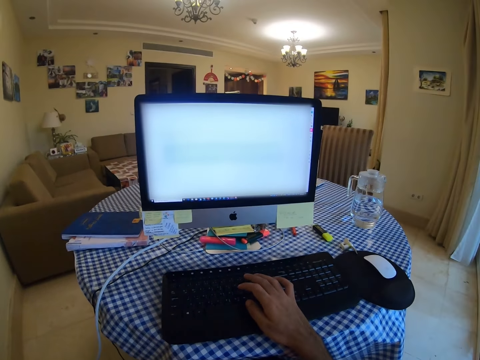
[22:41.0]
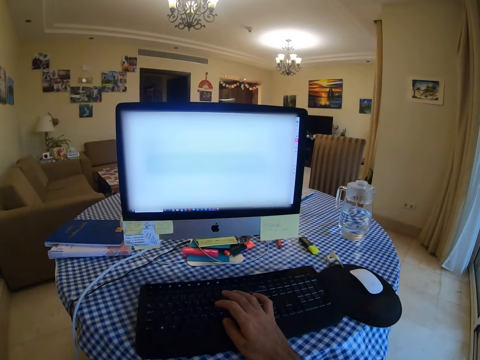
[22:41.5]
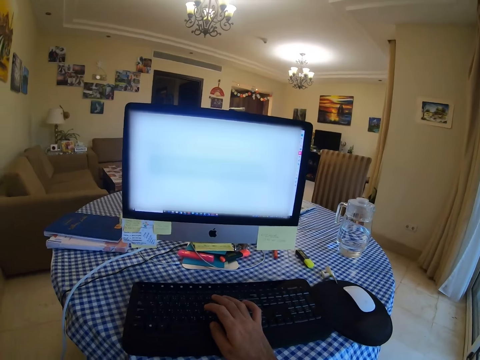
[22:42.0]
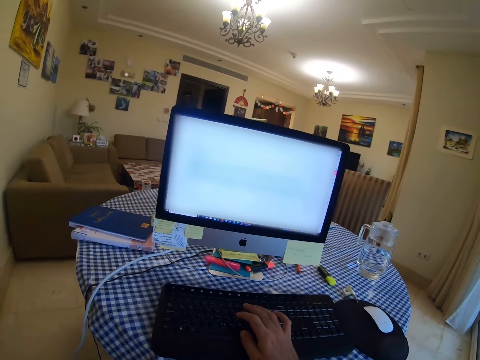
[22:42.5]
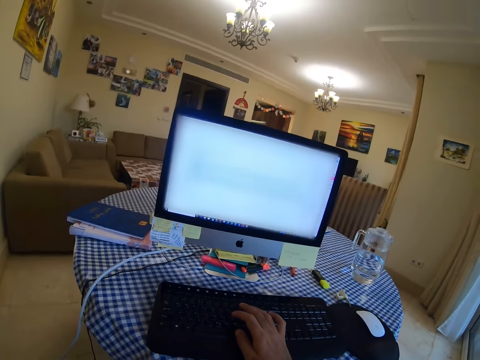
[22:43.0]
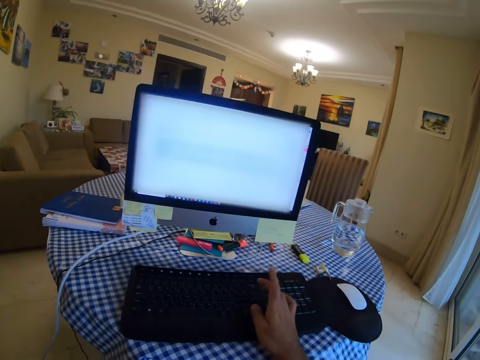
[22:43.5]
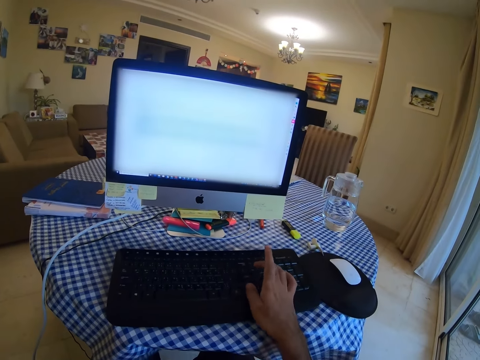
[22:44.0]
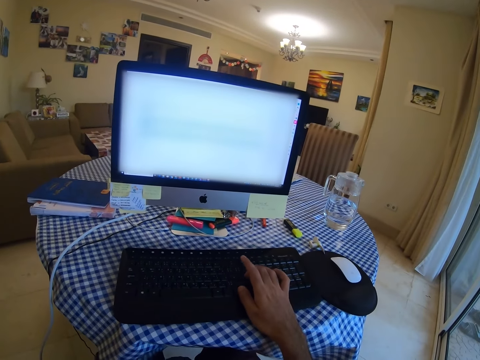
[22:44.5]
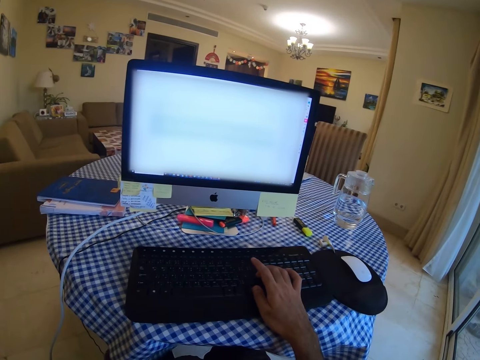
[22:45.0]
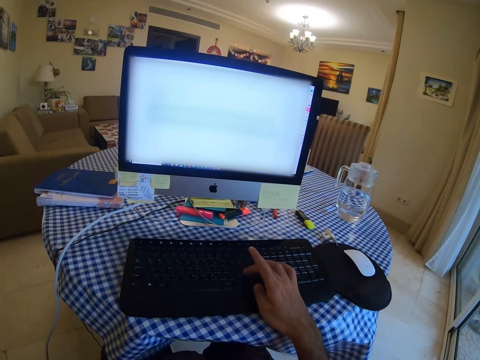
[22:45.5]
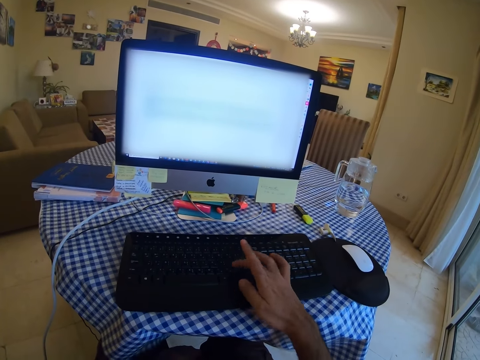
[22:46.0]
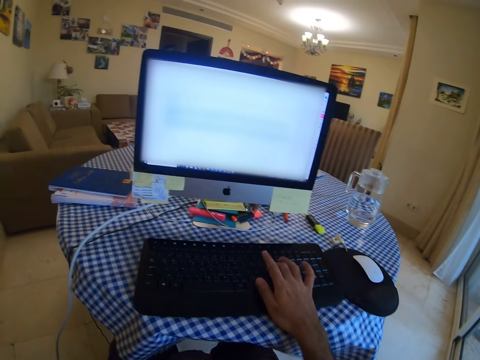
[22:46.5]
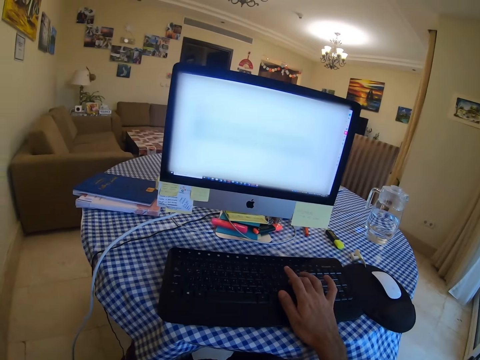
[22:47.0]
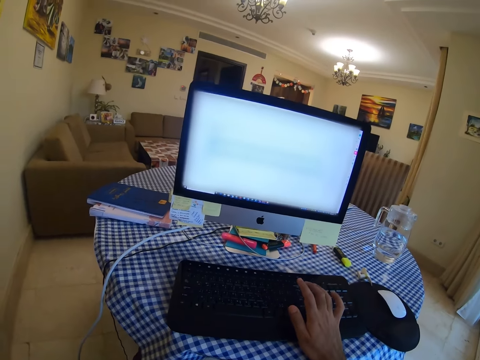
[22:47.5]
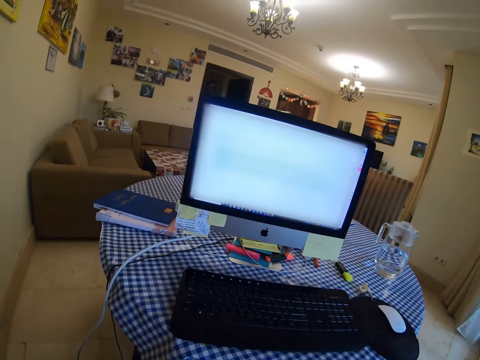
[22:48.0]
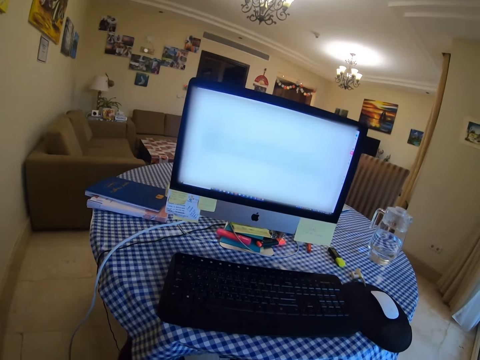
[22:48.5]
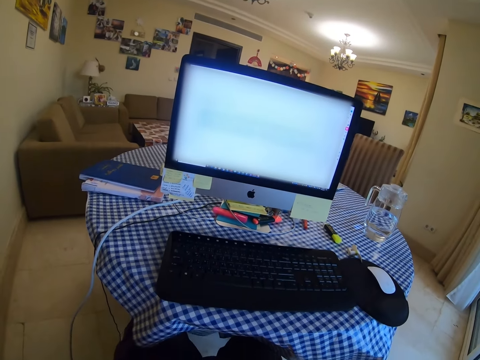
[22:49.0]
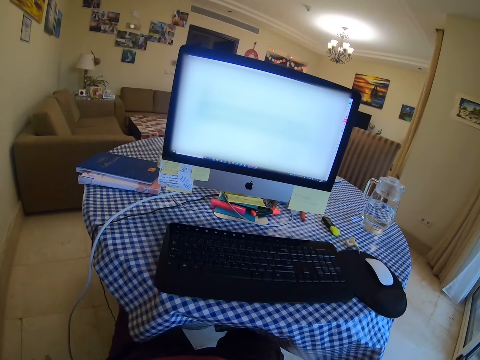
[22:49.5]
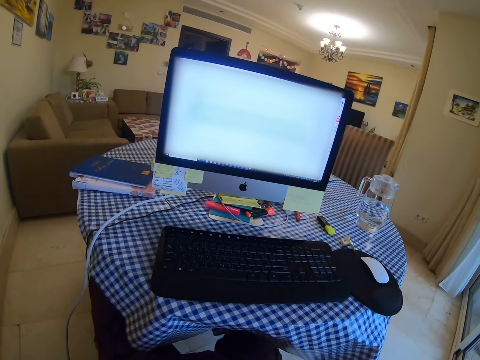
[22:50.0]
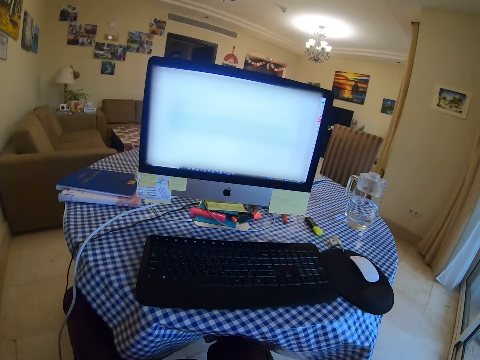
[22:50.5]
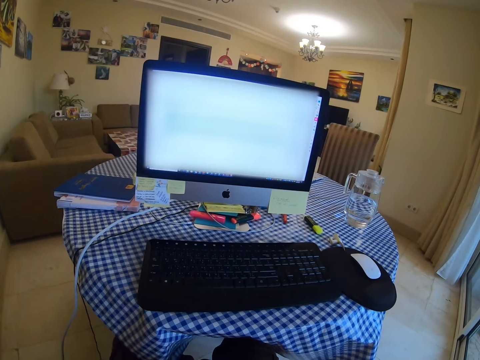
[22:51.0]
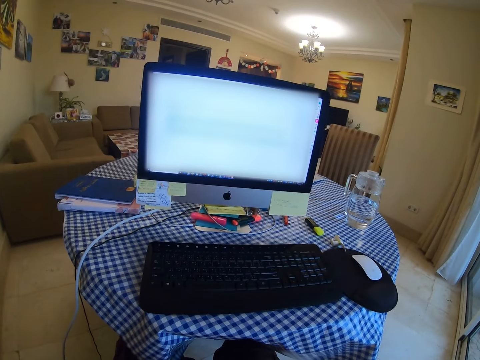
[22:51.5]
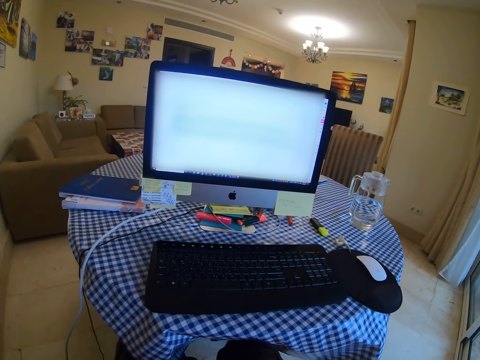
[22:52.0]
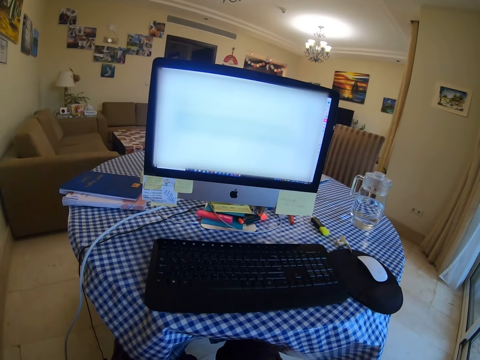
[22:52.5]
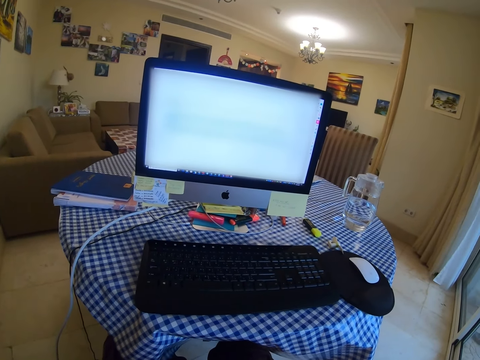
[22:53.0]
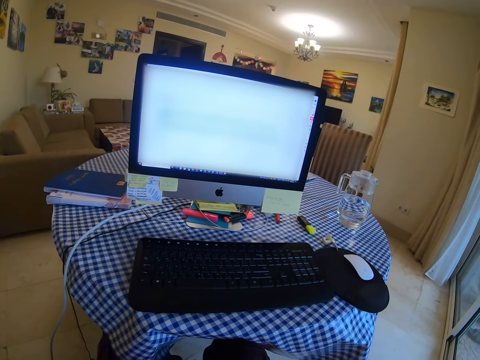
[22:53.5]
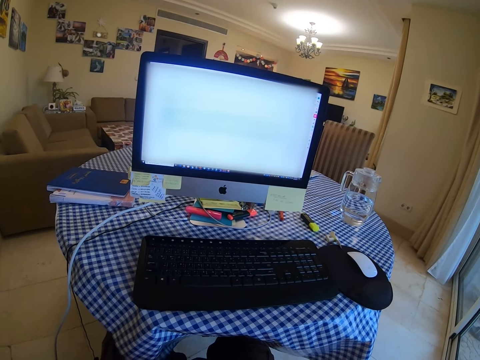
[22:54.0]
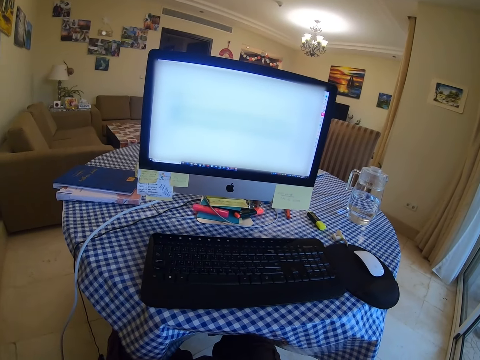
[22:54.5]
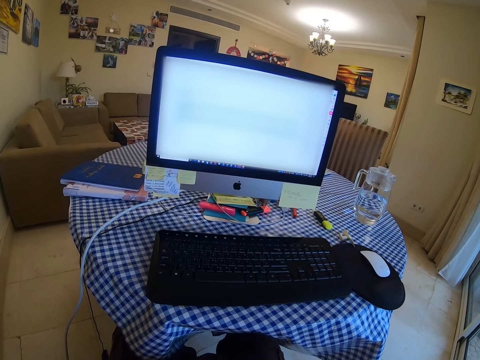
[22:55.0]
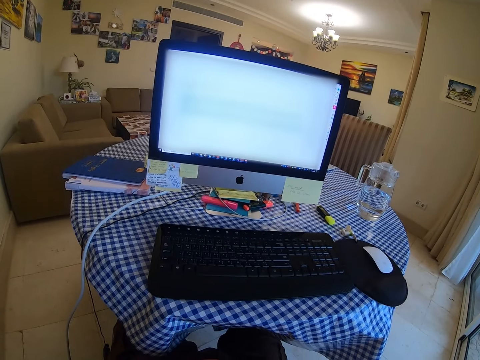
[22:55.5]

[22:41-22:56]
The camera wearer types on a keyboard. They look at the computer. They move the left leg.

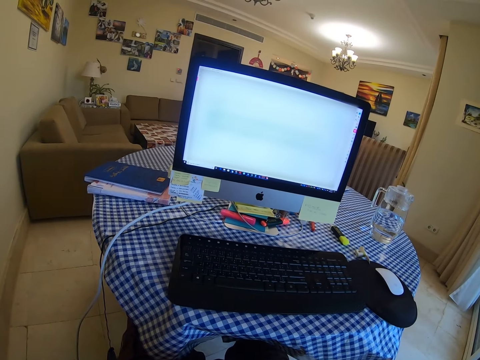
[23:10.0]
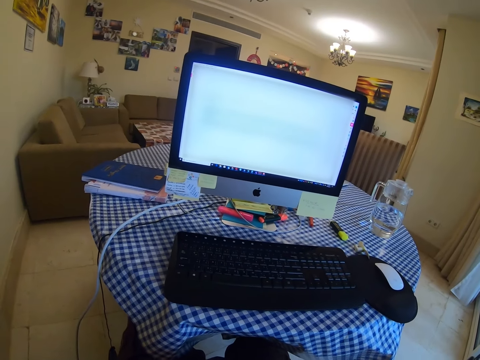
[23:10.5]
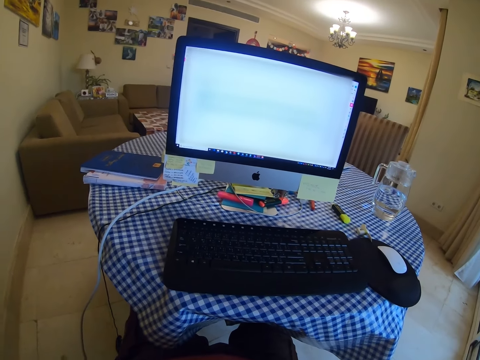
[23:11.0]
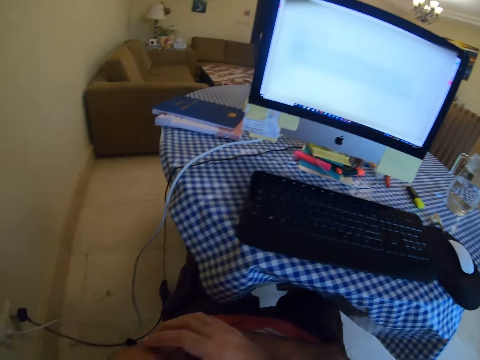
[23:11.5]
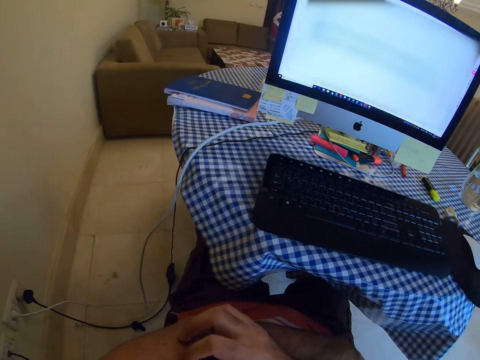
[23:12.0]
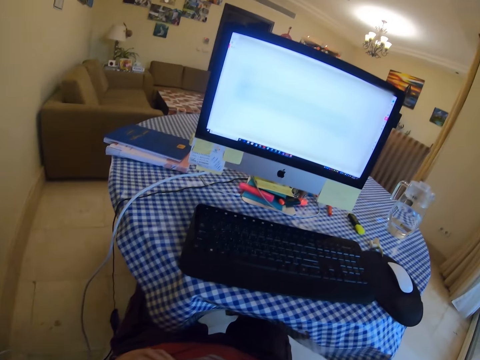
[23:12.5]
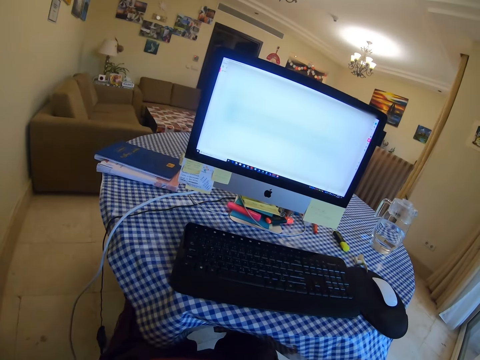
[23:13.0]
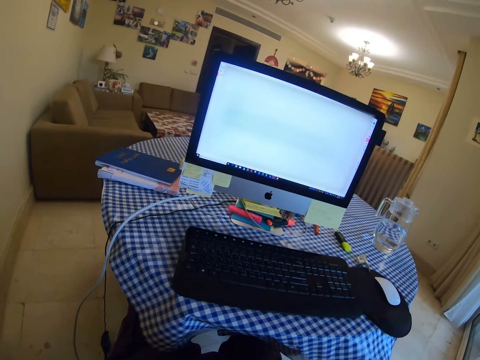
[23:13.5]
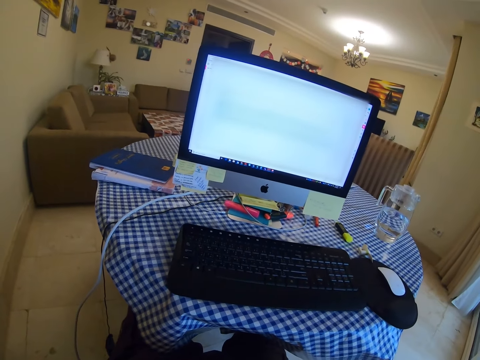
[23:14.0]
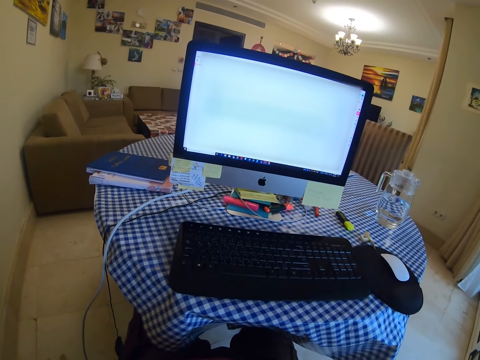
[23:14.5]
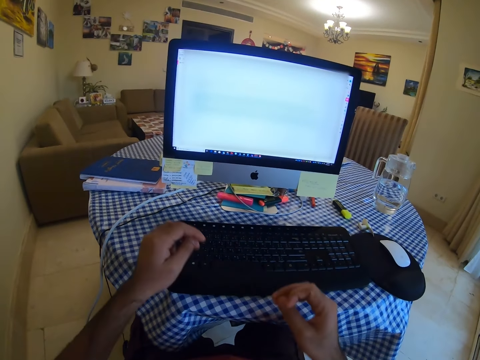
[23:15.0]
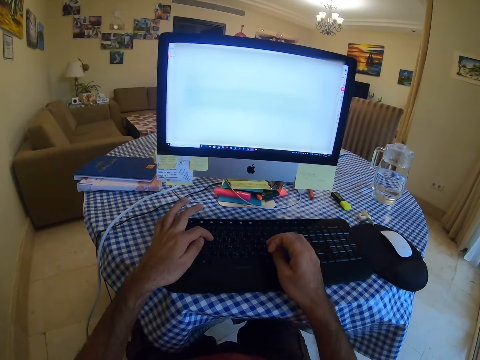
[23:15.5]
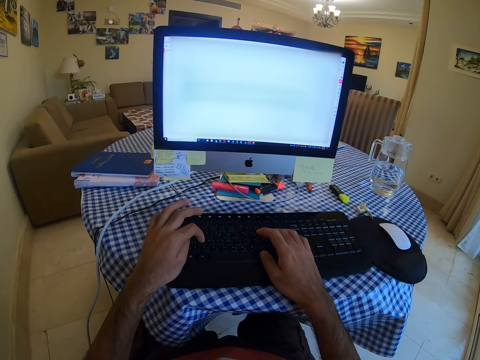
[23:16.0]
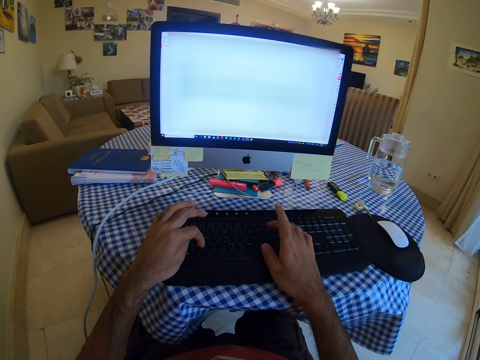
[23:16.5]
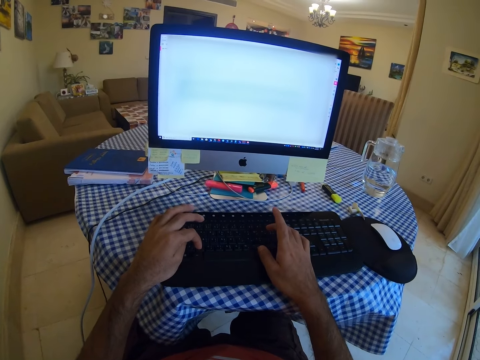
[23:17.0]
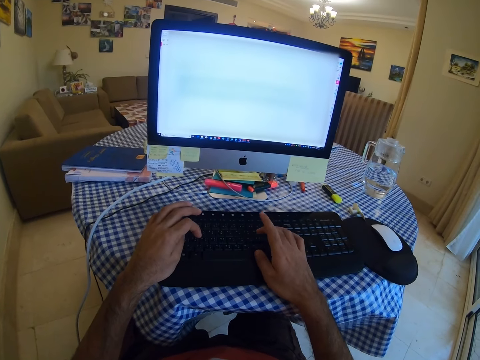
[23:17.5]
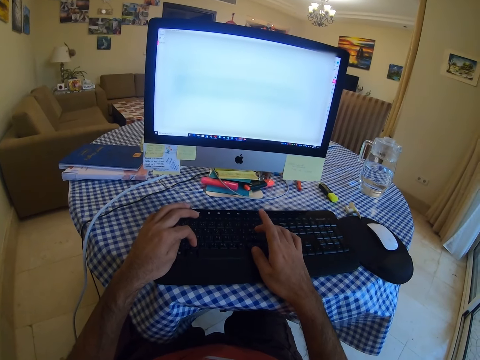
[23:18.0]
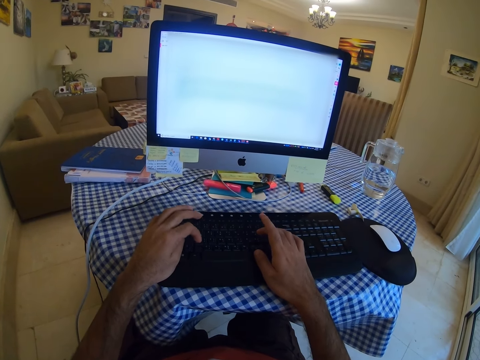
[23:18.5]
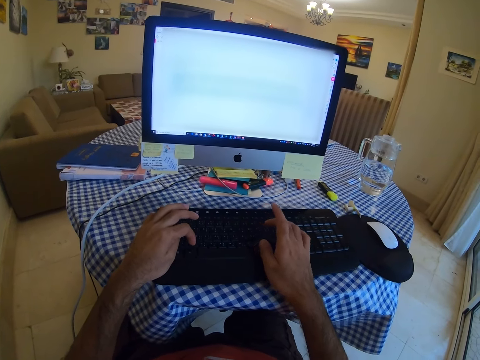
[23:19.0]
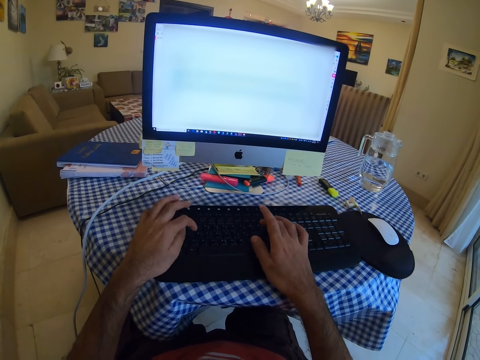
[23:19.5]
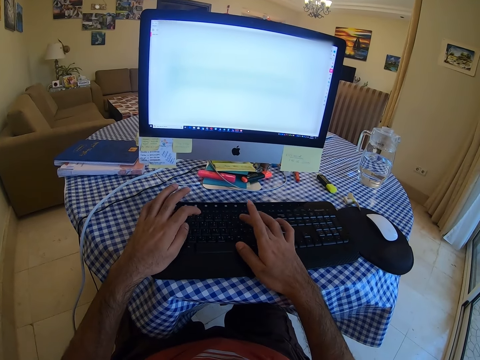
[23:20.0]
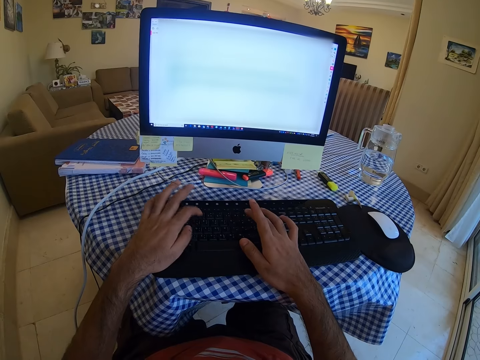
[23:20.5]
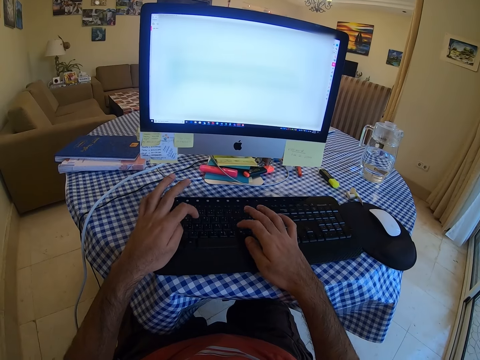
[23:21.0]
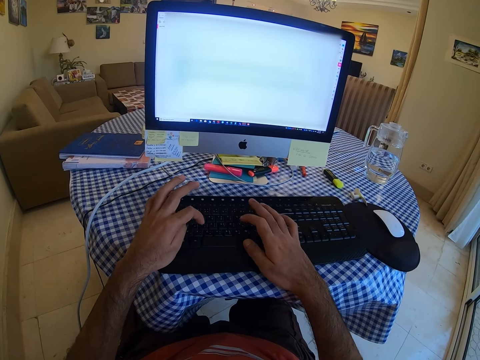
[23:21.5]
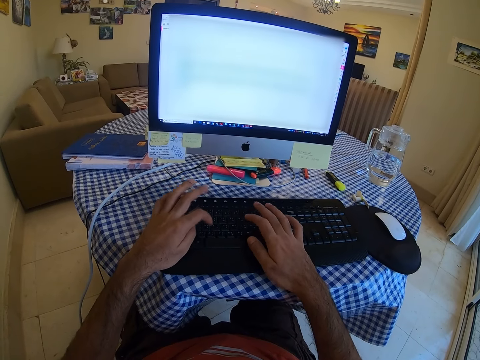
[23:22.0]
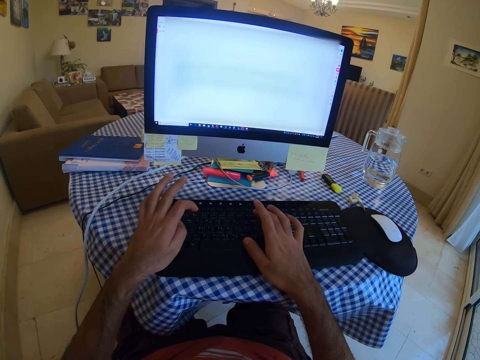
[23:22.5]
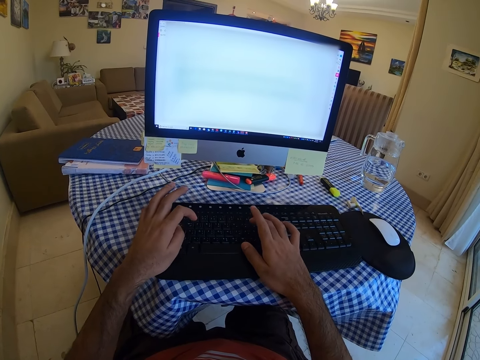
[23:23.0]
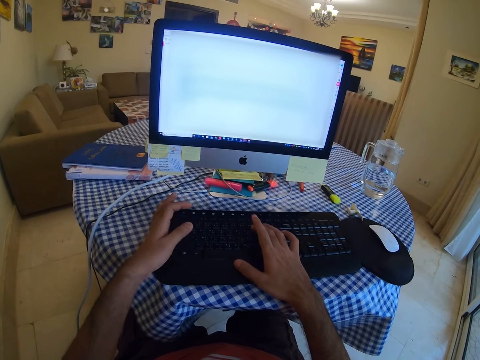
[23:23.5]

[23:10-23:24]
The camera wearer scratches the left hand. They look at the computer. They type on a keyboard.
